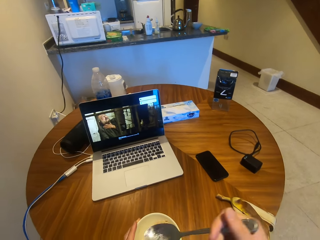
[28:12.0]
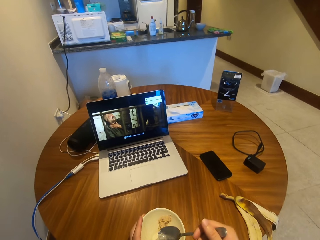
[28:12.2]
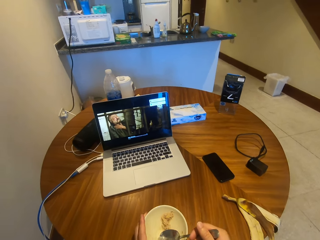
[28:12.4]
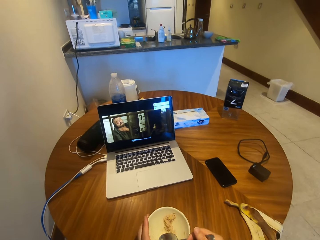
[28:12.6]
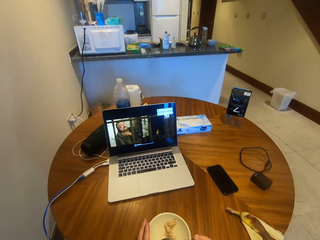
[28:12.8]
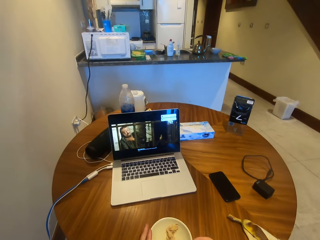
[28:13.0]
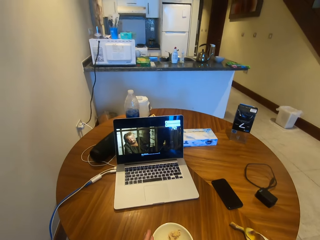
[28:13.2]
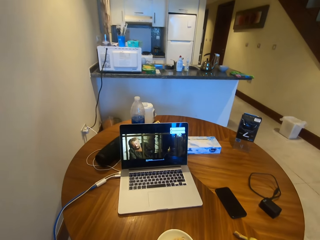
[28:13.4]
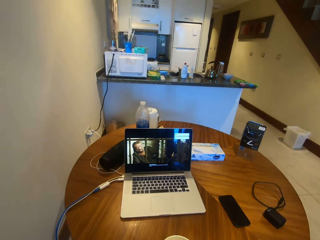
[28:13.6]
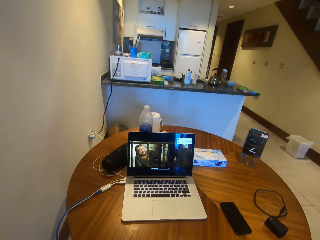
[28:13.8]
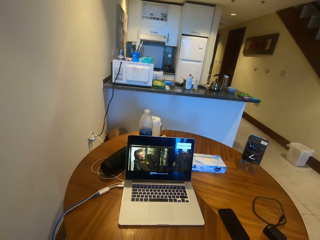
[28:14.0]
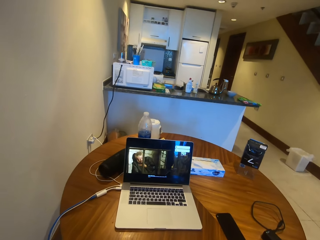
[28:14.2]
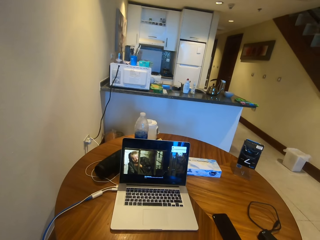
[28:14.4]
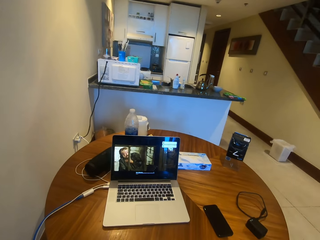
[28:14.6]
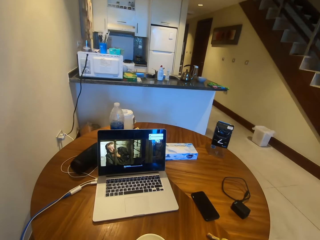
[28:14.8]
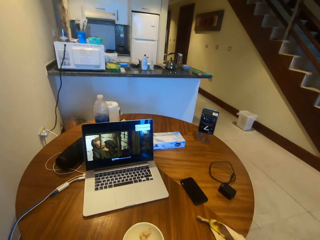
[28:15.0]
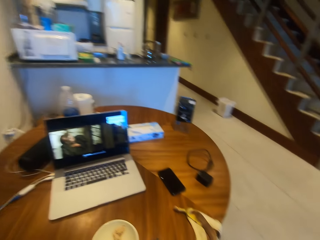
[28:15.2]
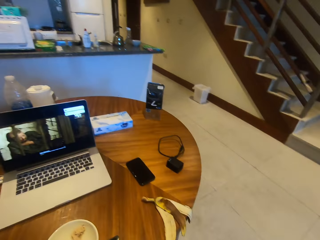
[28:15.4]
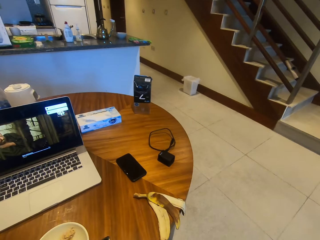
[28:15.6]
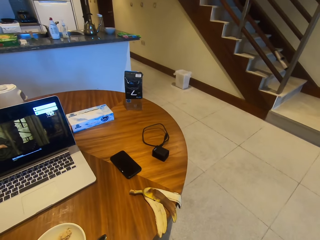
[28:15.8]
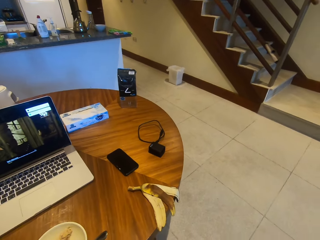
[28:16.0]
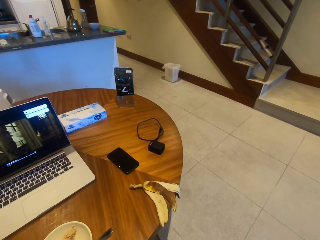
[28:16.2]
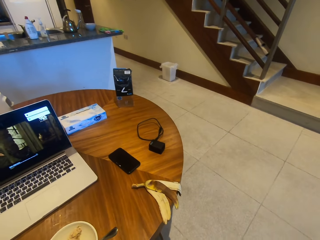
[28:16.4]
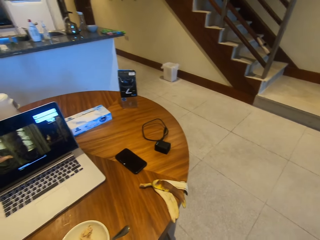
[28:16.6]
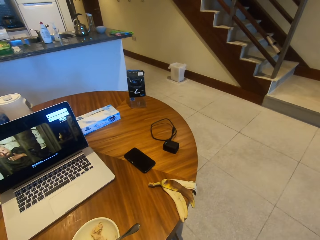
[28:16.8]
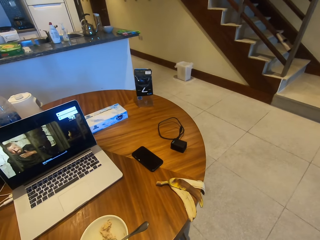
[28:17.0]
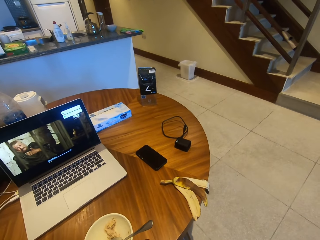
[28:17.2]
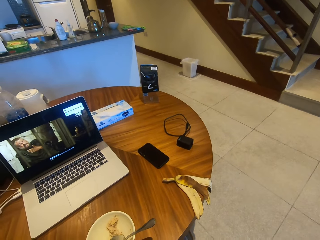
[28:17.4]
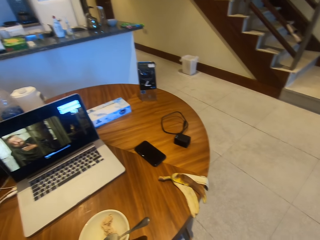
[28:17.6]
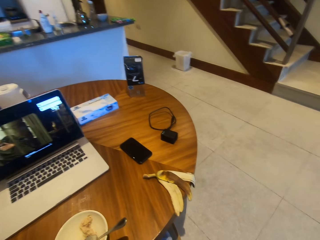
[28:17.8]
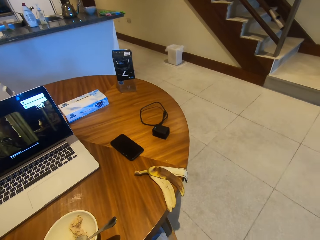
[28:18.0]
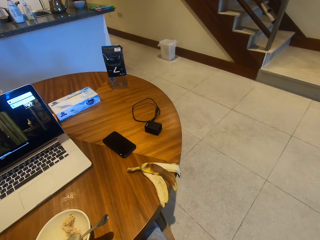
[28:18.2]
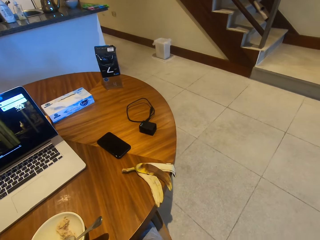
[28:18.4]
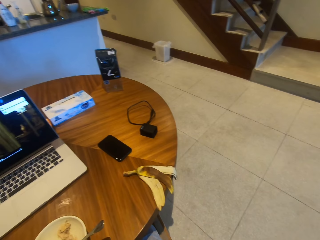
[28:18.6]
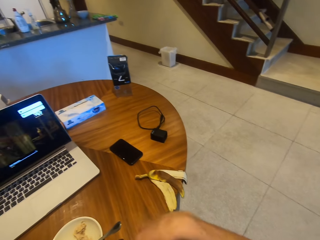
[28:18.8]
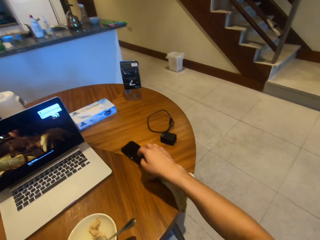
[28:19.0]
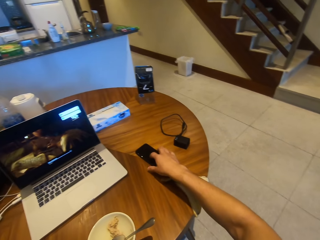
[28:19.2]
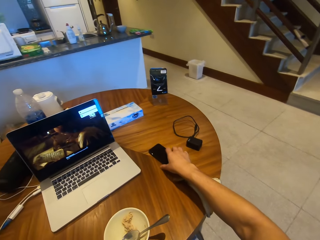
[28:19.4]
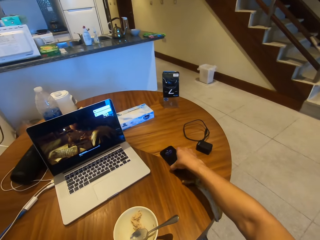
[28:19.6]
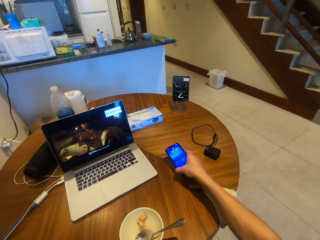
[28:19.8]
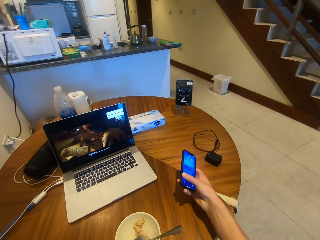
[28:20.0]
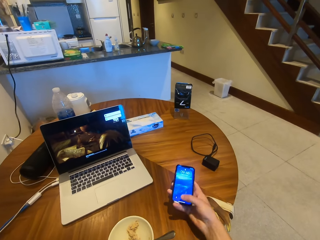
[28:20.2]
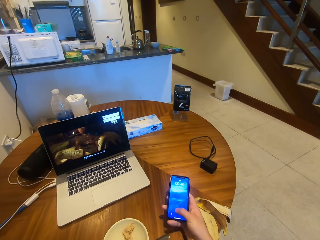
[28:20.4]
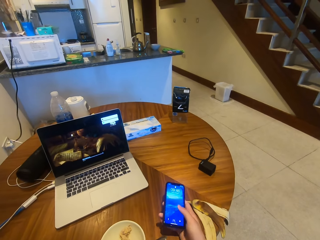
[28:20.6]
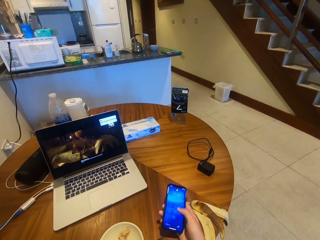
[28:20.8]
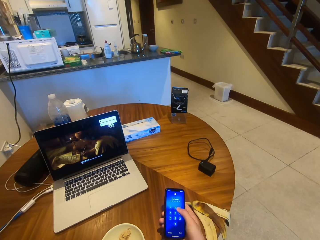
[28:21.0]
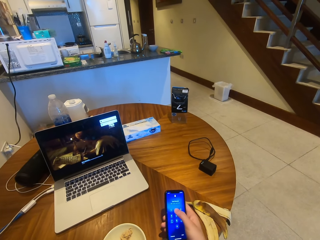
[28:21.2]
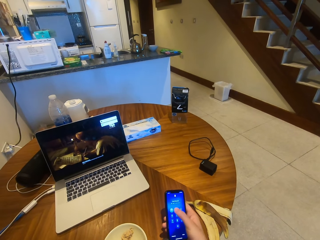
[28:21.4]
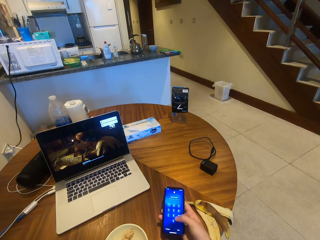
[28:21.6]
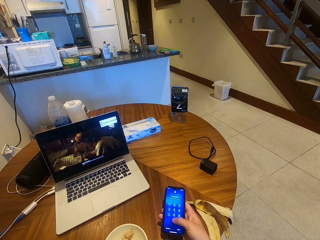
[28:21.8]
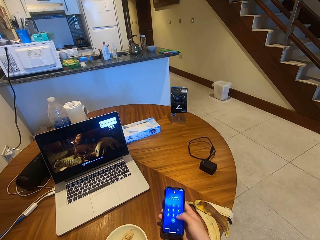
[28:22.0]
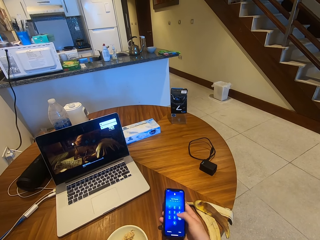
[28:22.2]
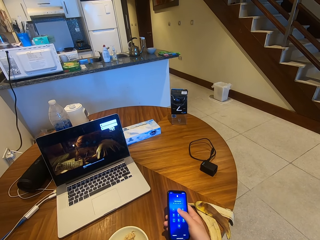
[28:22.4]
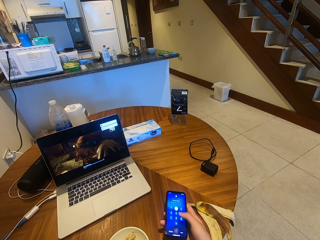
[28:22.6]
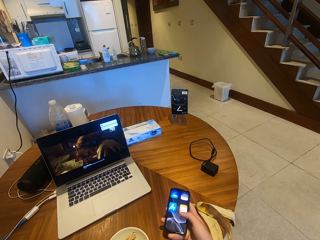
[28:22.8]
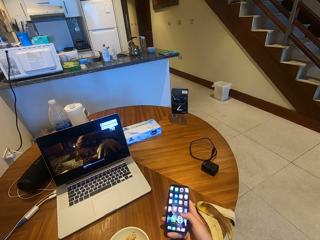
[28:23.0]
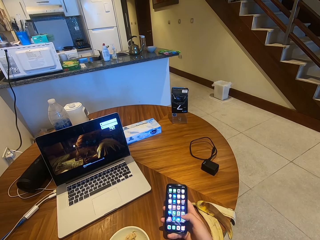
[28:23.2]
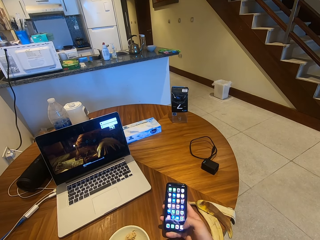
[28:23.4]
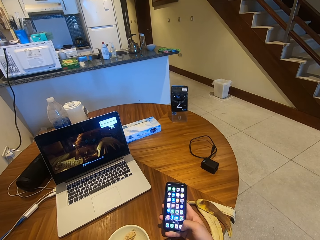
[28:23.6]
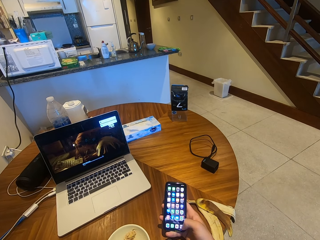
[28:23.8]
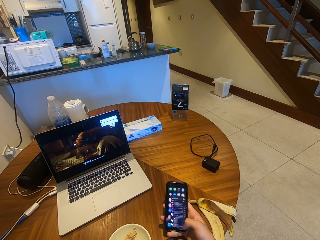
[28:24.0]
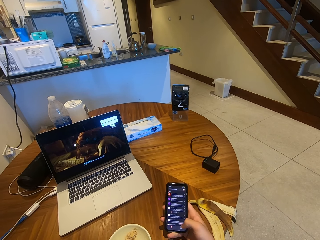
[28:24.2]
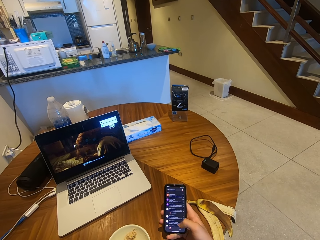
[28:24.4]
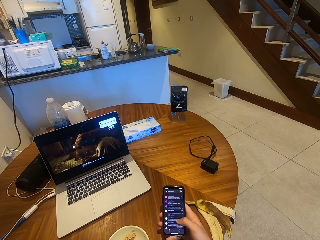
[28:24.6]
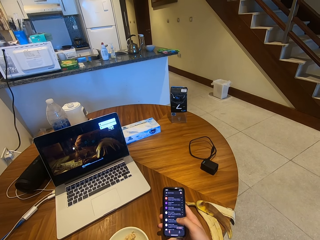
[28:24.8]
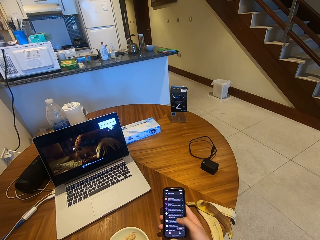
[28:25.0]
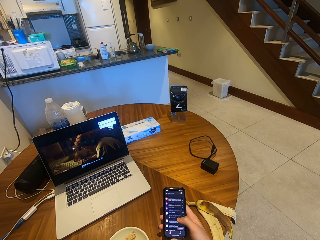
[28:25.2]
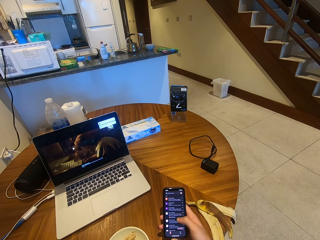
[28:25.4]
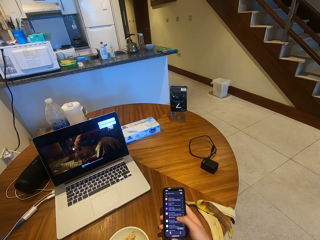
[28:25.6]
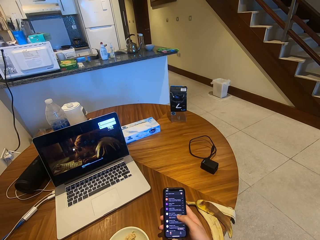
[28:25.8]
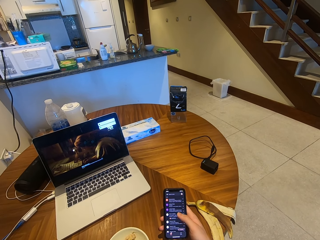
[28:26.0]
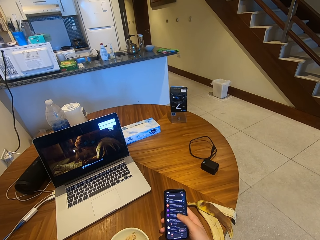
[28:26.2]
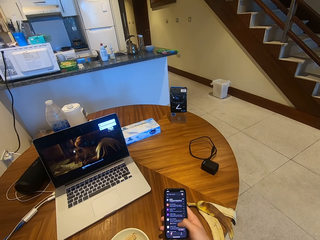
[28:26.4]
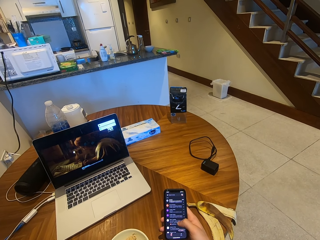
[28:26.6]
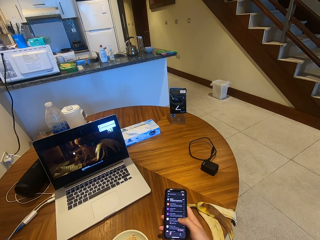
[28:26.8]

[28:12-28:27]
The camera wearer eats the food. They grab the phone. They operate the phone. They press the phone. They scroll the phone.

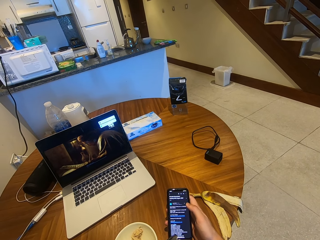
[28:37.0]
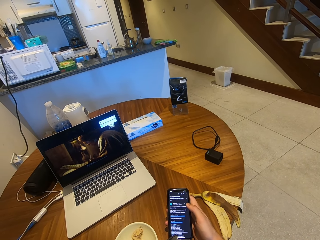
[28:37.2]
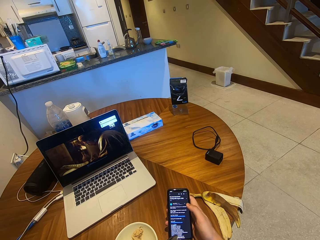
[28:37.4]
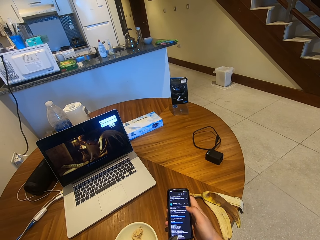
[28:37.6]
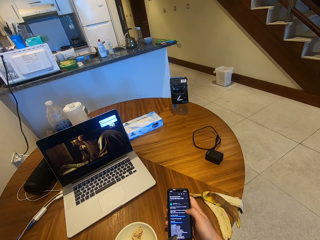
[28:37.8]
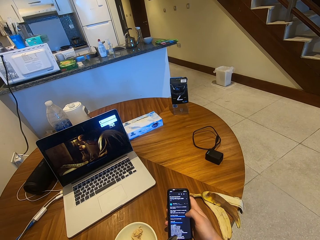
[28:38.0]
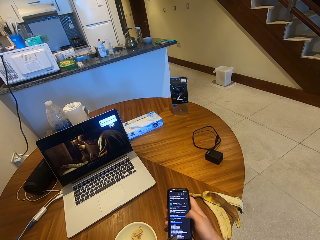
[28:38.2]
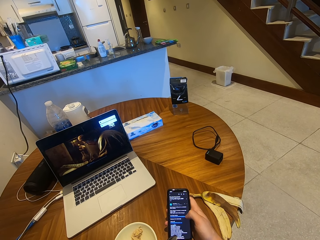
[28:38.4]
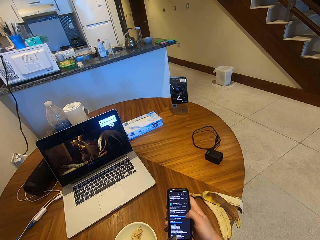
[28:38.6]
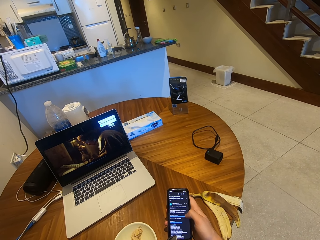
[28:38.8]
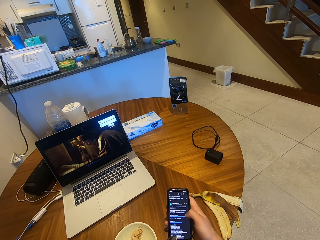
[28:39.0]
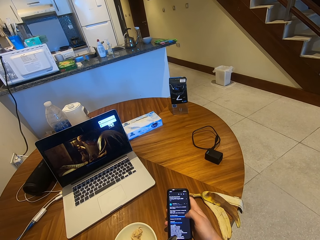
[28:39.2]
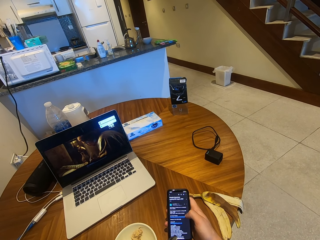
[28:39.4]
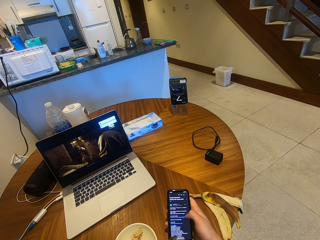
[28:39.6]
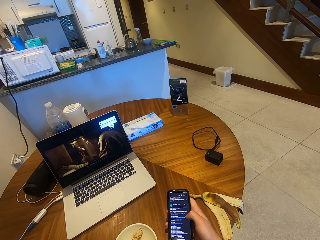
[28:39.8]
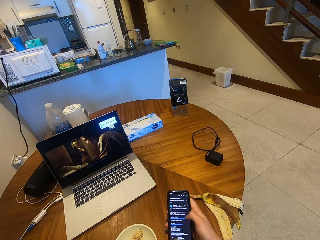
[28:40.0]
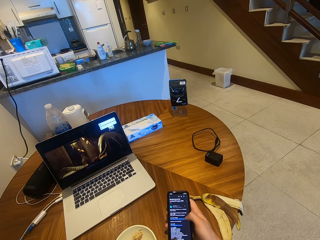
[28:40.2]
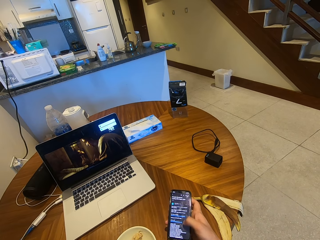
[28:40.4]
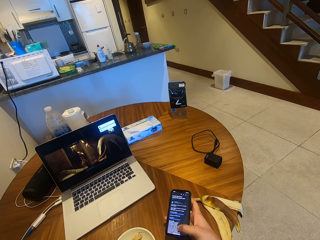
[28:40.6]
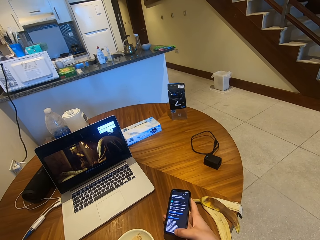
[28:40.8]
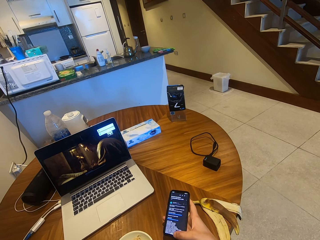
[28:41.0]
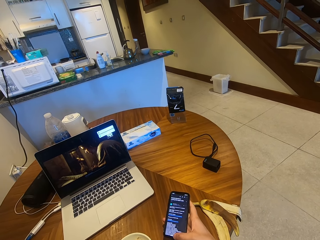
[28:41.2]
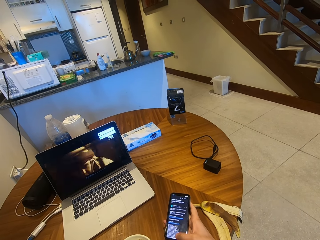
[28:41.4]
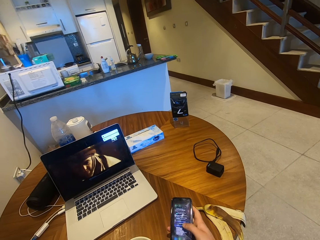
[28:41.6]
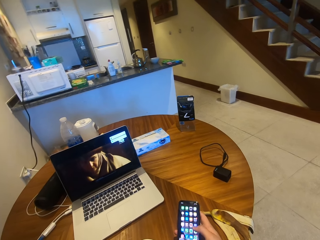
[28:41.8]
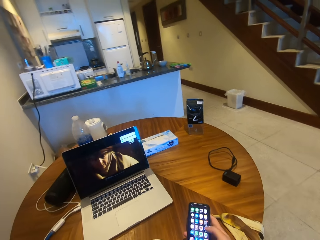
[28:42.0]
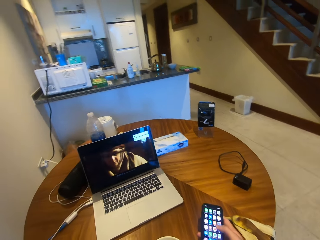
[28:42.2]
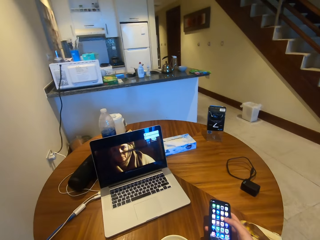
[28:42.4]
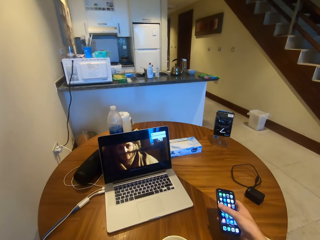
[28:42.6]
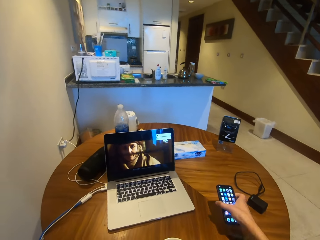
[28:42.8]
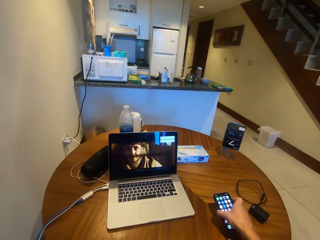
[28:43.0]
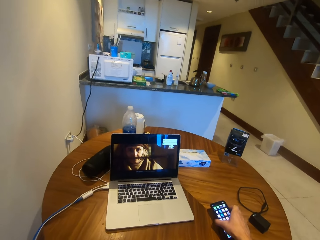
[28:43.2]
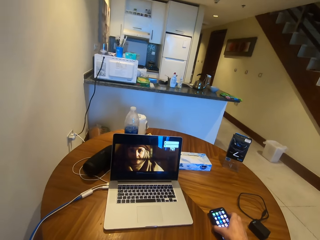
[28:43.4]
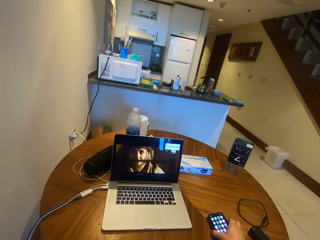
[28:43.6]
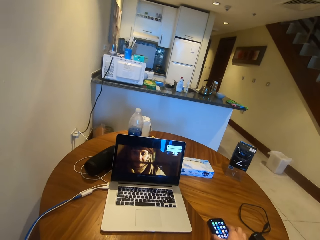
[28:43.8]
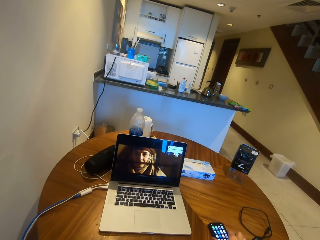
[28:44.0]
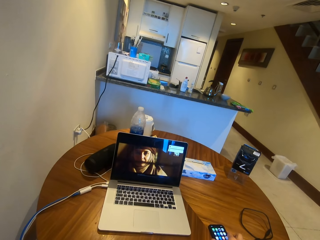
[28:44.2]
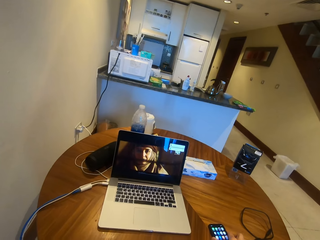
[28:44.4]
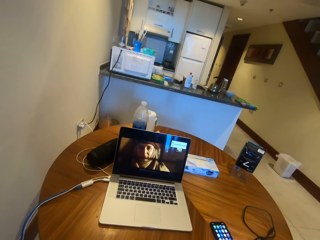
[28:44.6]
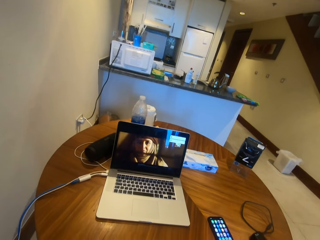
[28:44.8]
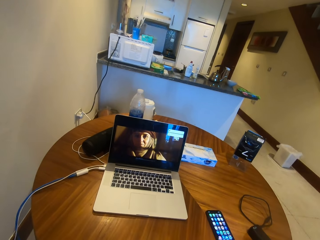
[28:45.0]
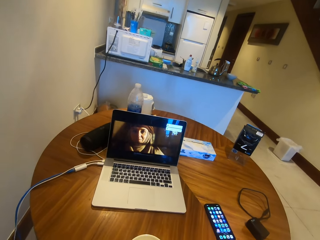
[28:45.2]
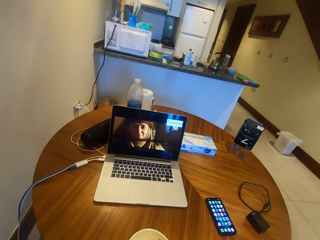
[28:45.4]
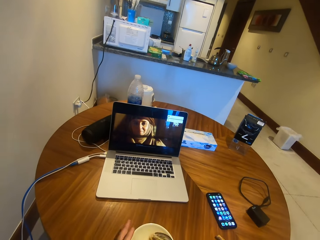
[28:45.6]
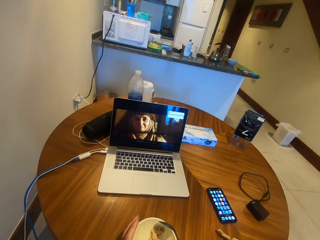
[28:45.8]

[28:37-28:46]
The camera wearer puts the phone on the table.
